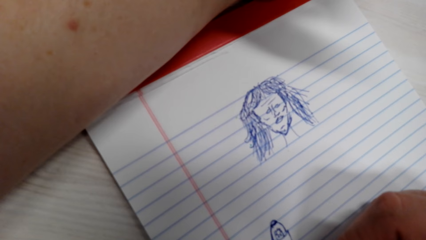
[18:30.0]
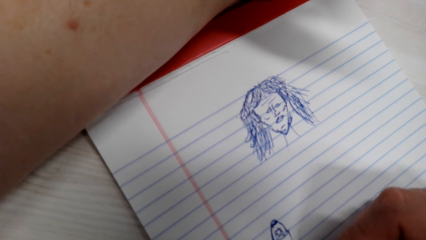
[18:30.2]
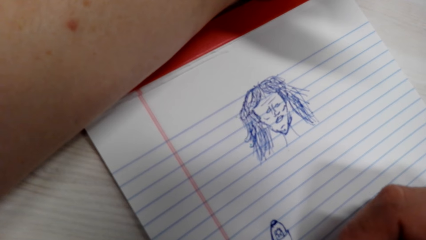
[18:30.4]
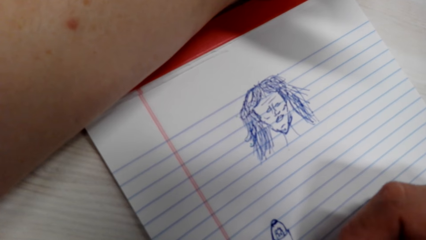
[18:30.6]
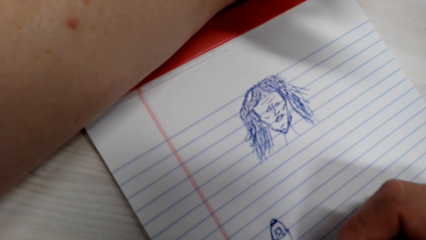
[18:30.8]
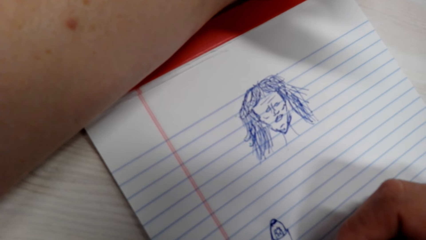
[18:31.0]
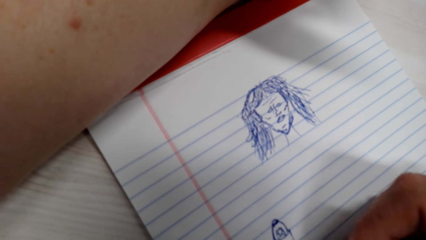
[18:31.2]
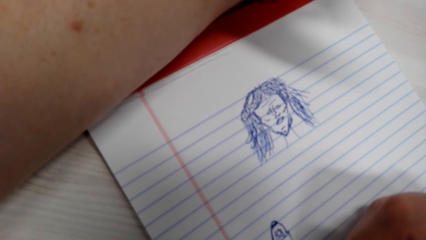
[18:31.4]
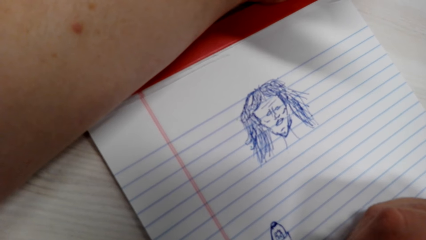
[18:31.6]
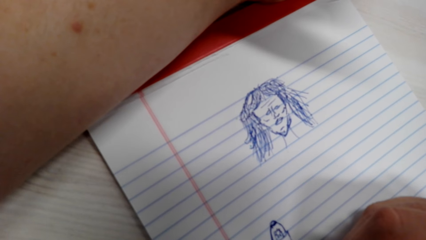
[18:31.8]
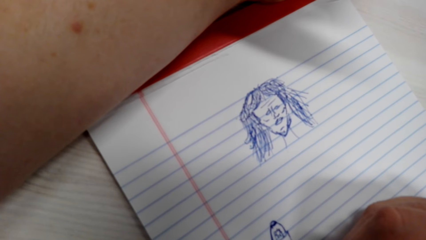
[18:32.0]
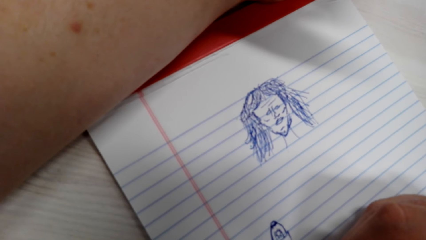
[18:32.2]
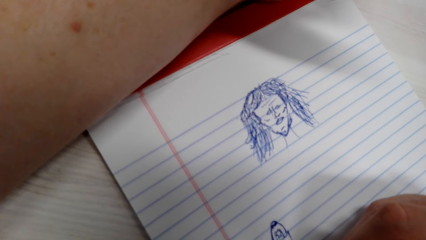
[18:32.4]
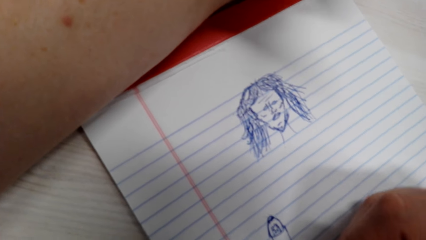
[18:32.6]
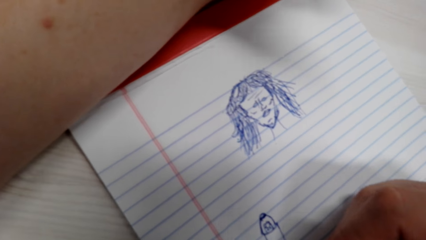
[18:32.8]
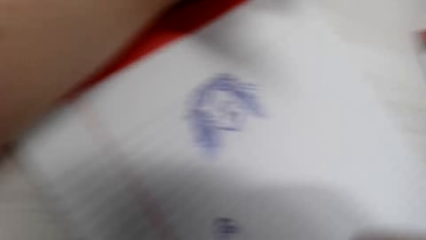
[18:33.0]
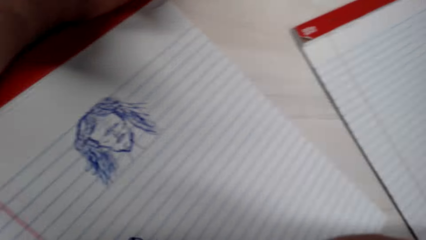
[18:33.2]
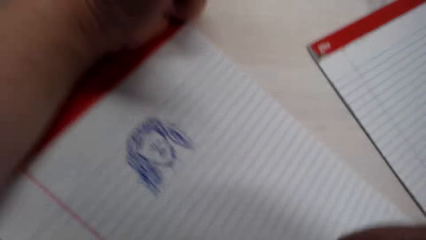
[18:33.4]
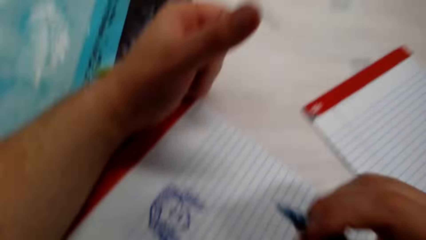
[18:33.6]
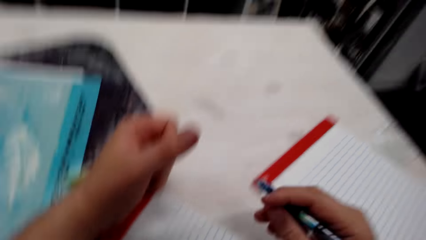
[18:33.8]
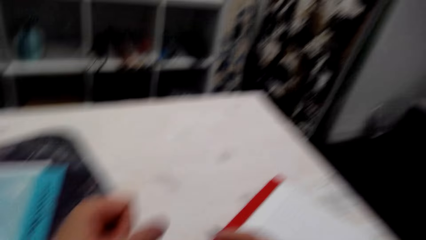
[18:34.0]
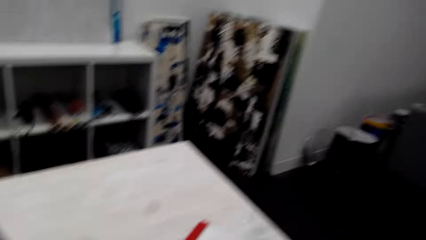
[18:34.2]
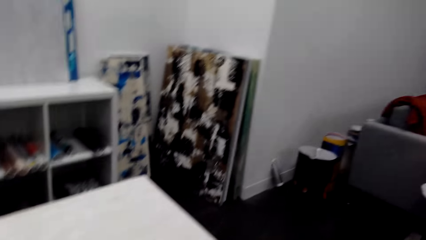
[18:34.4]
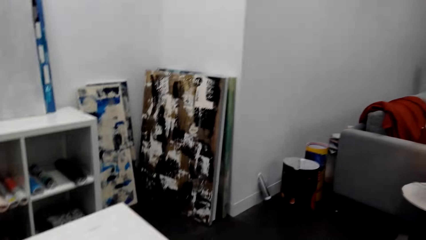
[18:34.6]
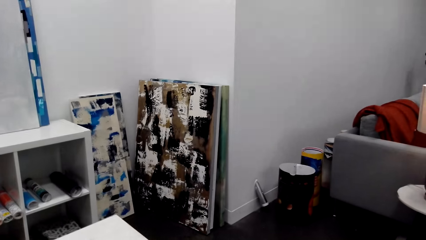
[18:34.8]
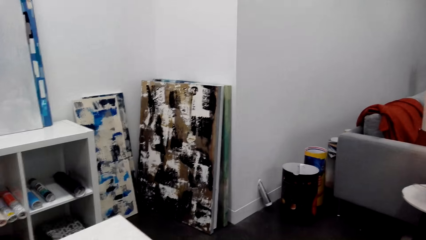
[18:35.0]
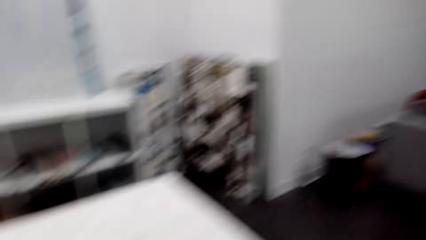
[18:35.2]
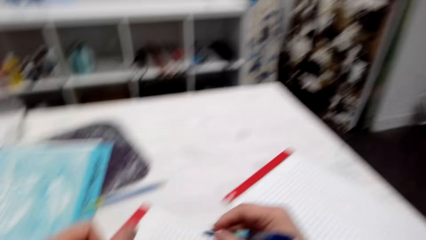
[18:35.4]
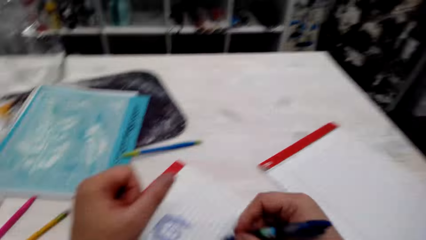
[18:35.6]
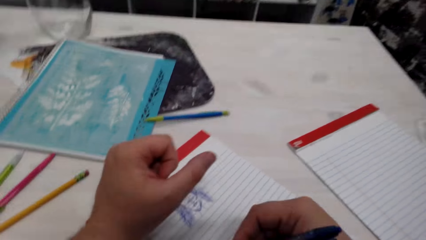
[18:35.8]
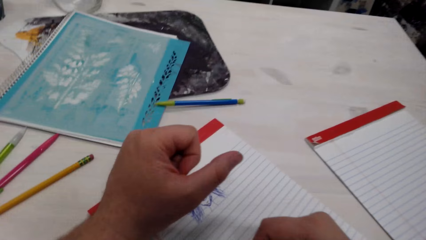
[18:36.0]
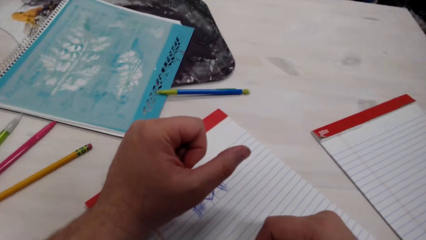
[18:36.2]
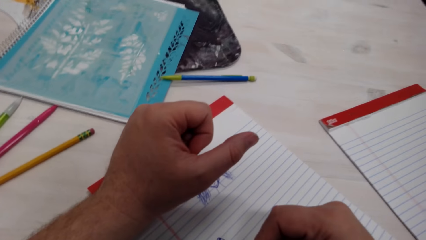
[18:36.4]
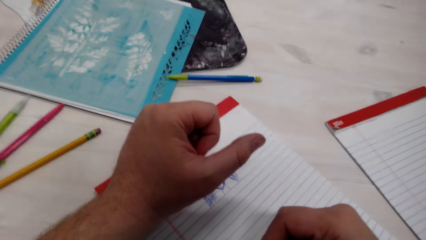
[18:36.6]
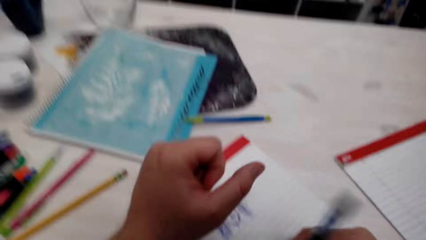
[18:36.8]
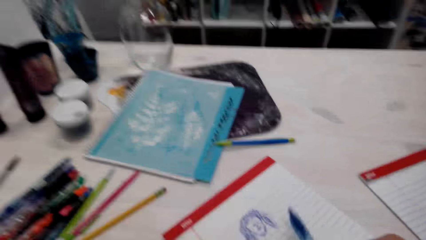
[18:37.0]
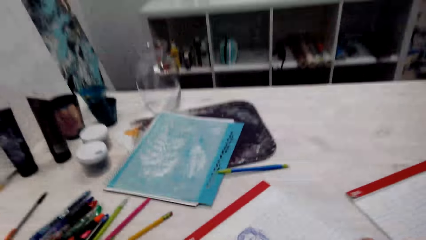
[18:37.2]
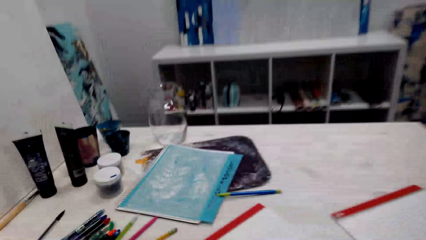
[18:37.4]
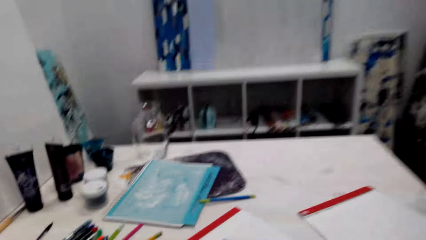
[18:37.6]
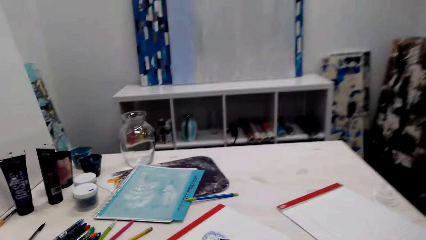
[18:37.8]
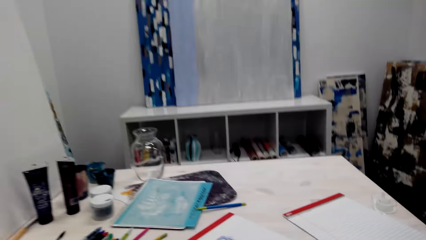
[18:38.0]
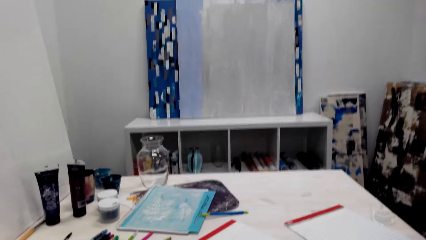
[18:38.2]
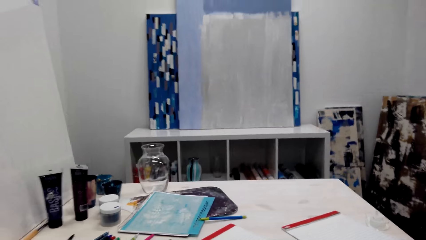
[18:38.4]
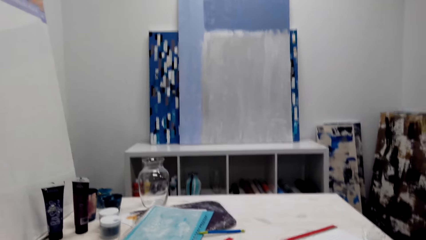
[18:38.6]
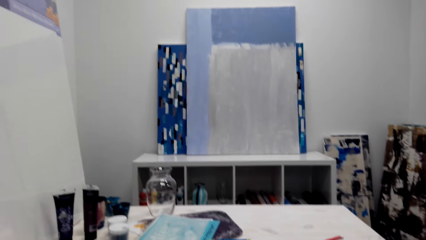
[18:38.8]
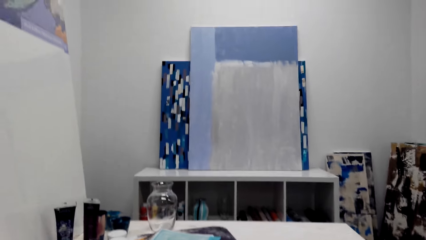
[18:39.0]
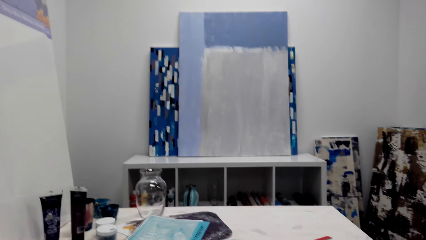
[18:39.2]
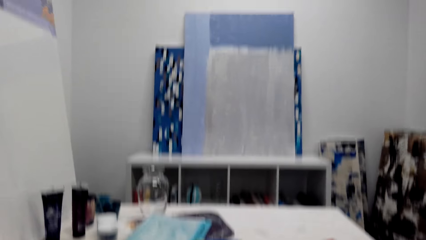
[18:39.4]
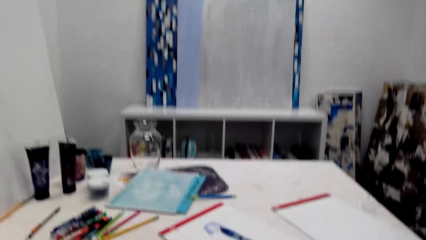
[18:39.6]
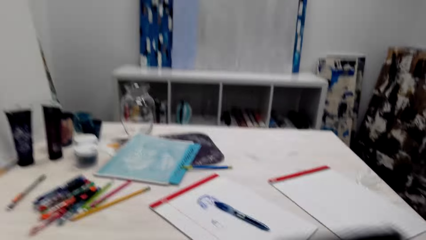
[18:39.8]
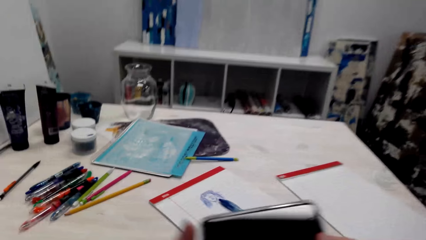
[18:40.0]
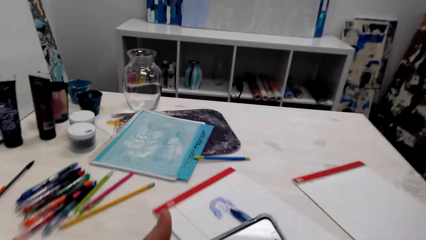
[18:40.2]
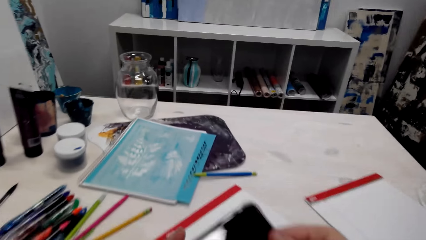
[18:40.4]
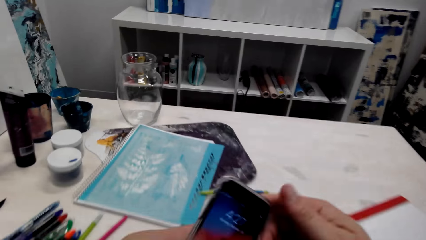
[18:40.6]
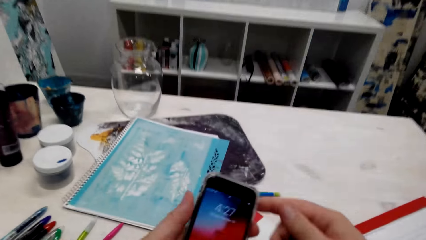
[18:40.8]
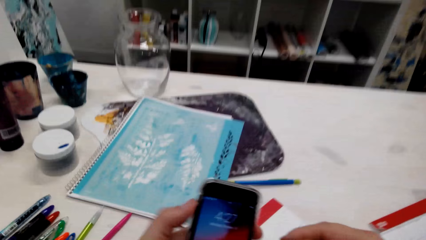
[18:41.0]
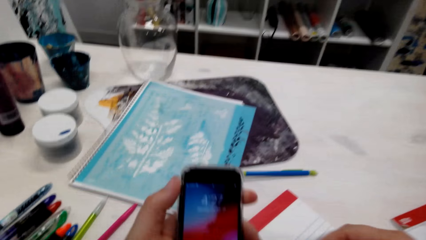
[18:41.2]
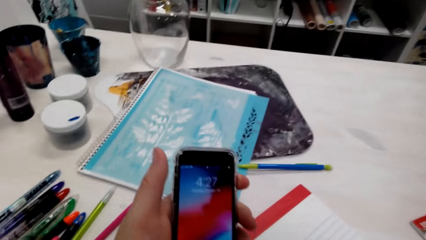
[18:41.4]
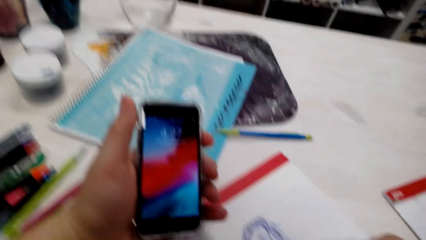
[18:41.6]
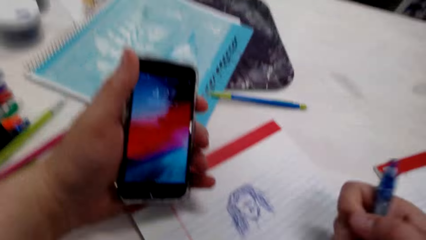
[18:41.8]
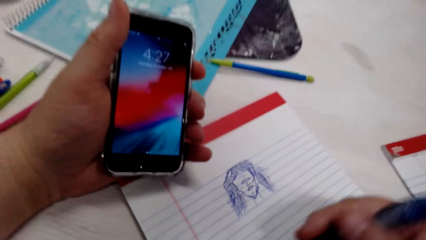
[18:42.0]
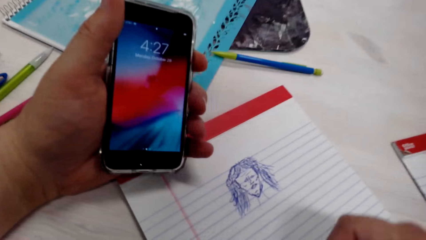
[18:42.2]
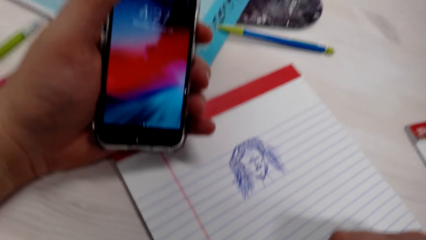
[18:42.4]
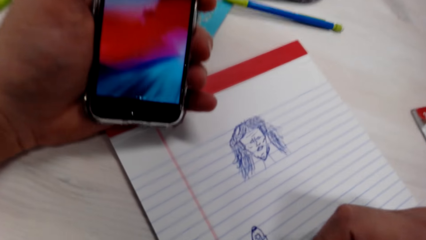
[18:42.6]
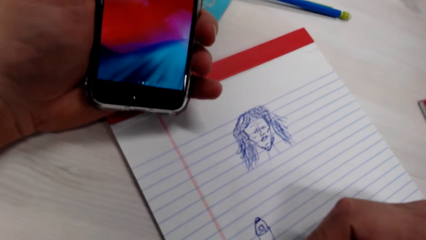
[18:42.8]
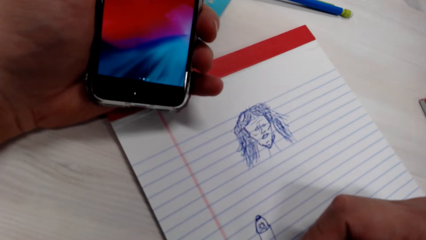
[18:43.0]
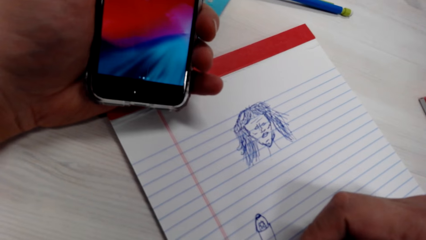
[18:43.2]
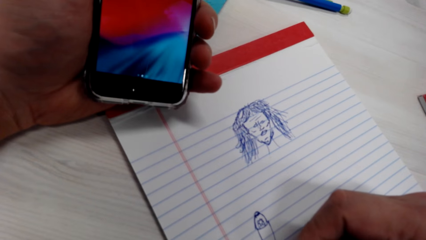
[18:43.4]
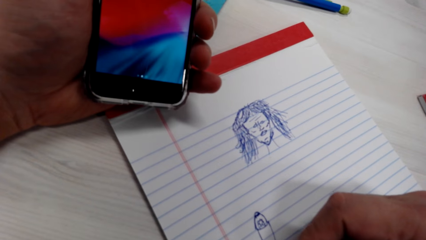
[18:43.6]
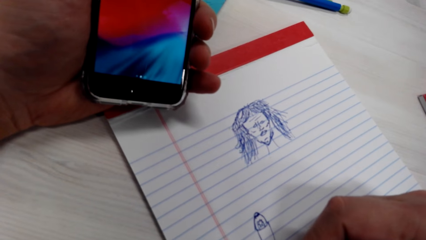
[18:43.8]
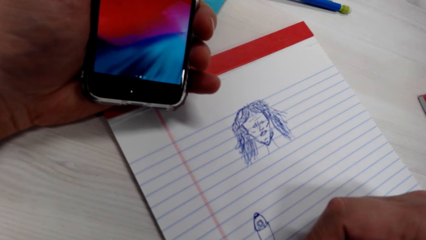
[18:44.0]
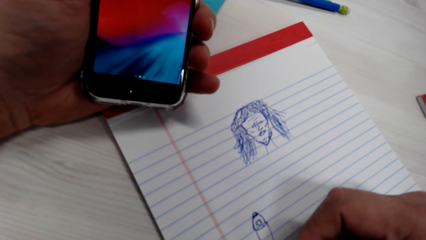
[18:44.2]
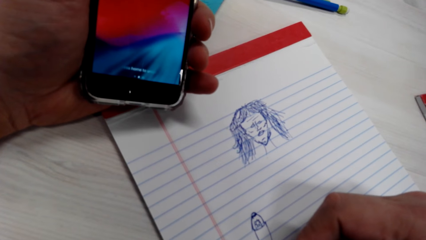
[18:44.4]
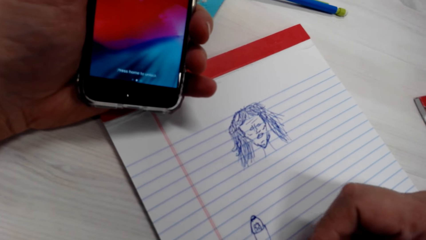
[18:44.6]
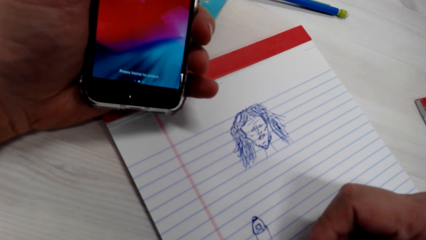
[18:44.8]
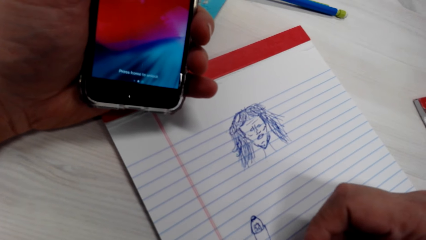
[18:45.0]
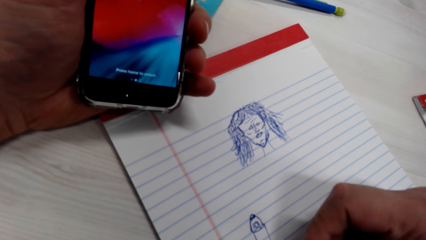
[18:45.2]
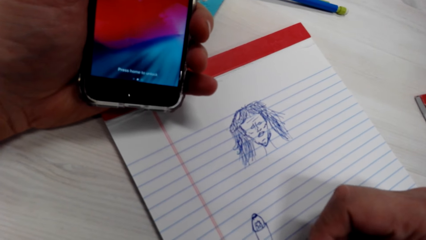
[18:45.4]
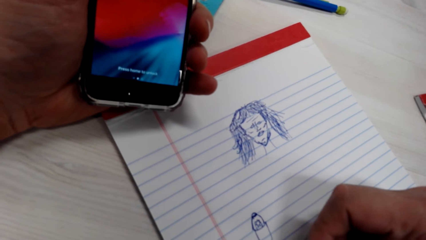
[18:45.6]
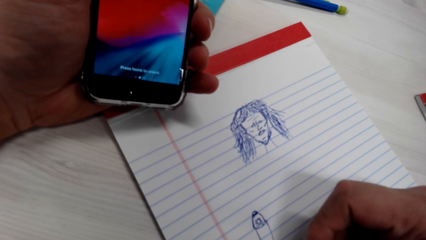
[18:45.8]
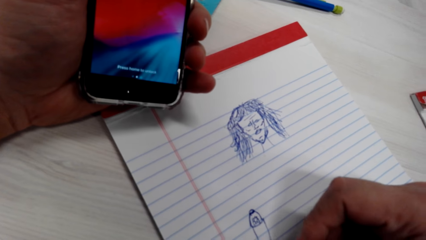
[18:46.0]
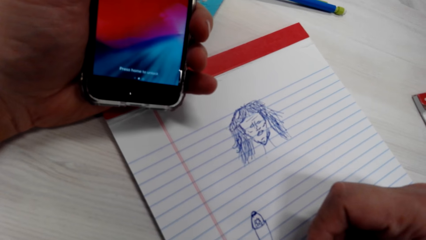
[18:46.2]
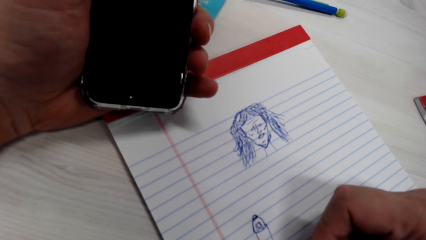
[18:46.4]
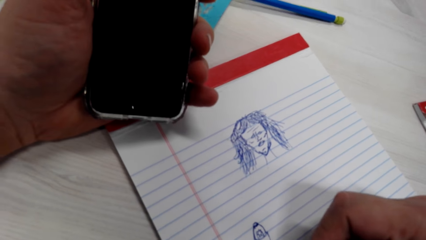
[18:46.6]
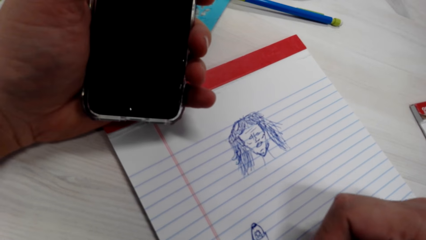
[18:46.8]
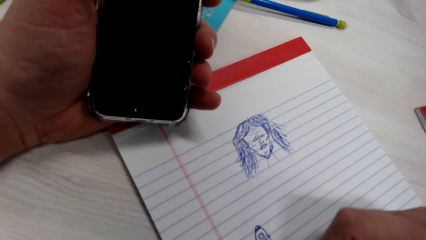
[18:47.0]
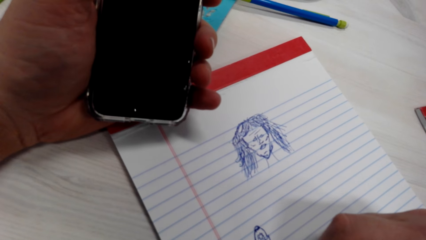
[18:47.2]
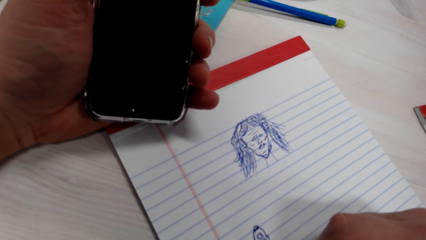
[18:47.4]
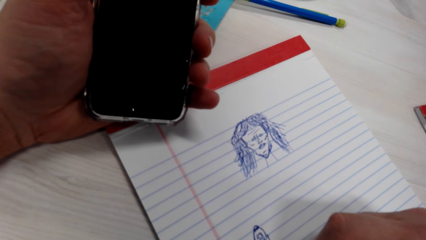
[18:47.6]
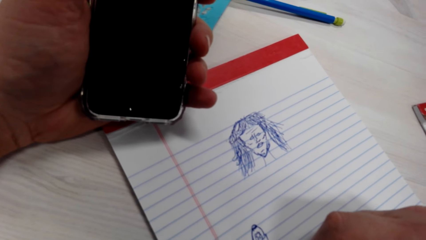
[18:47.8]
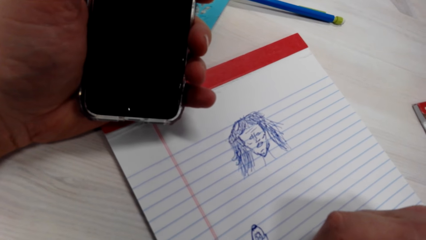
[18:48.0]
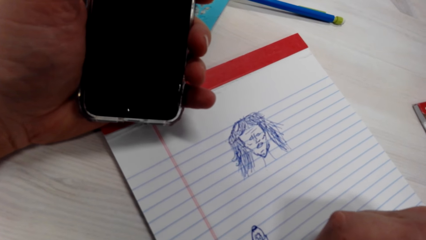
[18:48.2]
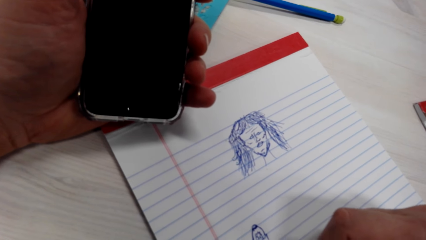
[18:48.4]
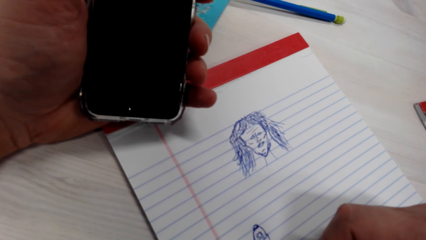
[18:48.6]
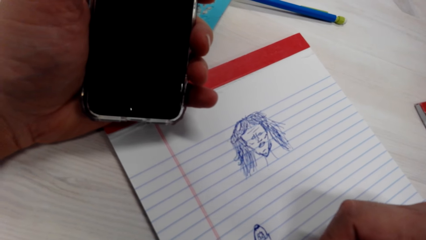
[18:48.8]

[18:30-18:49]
A person speaks with another person. The camera wearer interacts with the first person. They talk with the person. They pick up a phone. They use the phone. They draw a drawing on the book. They talk with the person. They draw the drawing.
